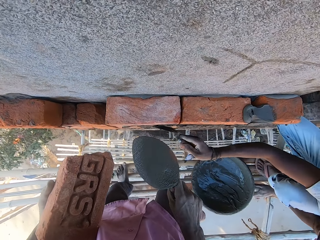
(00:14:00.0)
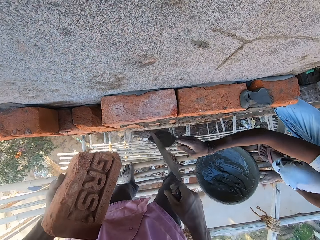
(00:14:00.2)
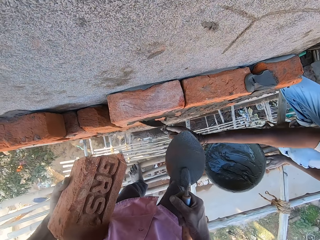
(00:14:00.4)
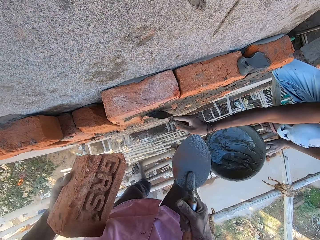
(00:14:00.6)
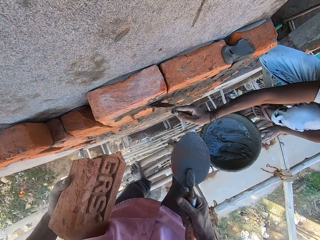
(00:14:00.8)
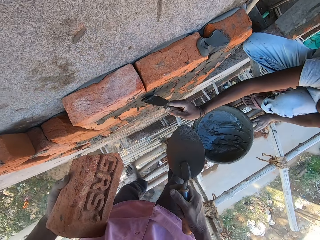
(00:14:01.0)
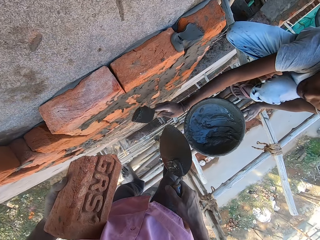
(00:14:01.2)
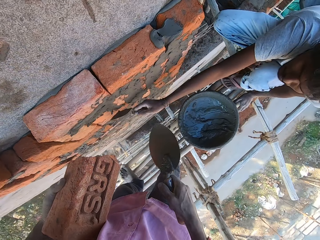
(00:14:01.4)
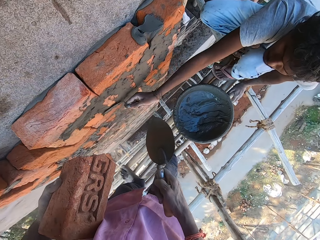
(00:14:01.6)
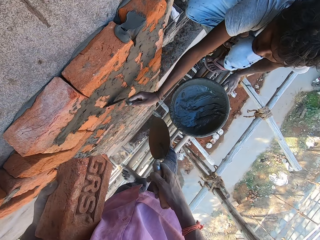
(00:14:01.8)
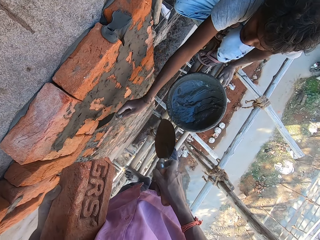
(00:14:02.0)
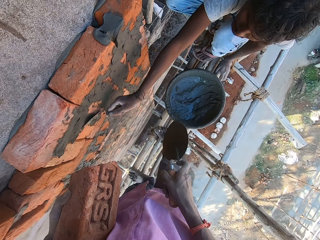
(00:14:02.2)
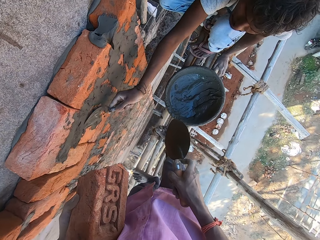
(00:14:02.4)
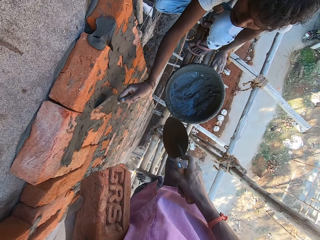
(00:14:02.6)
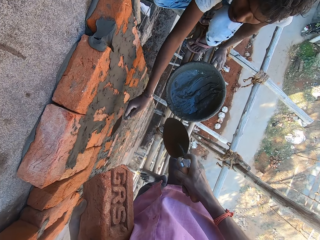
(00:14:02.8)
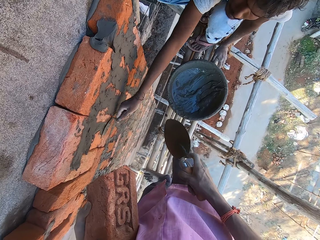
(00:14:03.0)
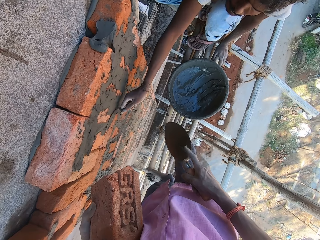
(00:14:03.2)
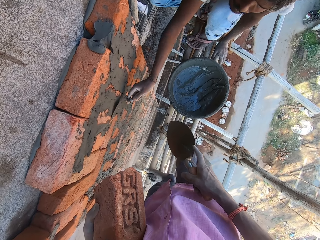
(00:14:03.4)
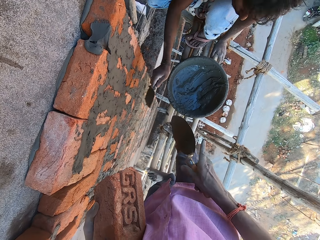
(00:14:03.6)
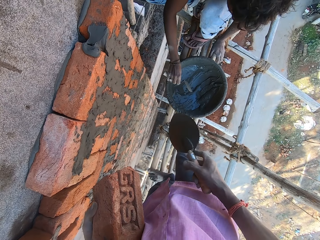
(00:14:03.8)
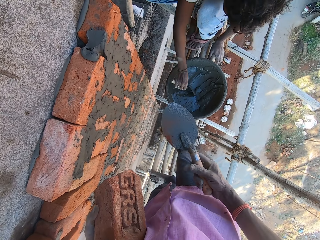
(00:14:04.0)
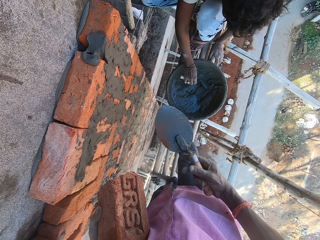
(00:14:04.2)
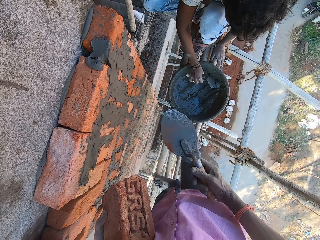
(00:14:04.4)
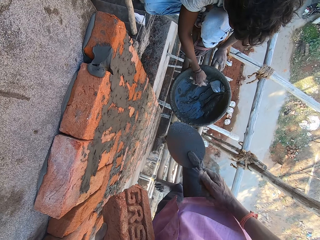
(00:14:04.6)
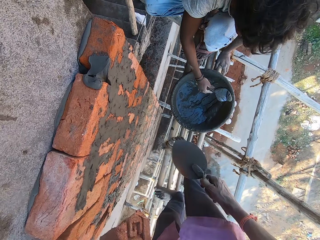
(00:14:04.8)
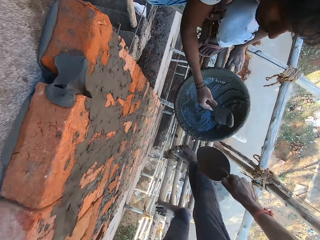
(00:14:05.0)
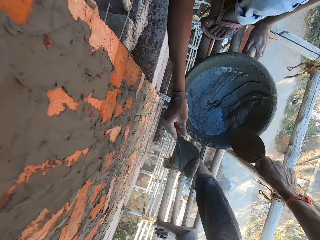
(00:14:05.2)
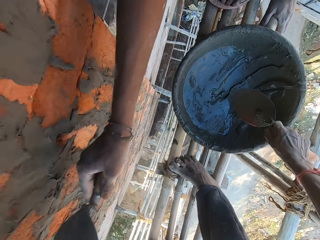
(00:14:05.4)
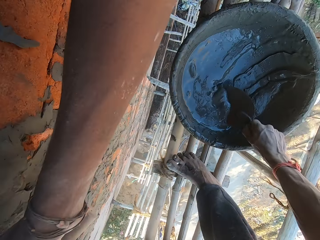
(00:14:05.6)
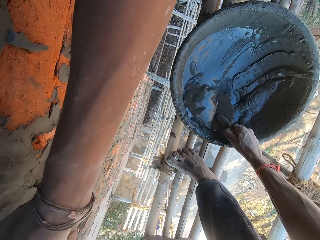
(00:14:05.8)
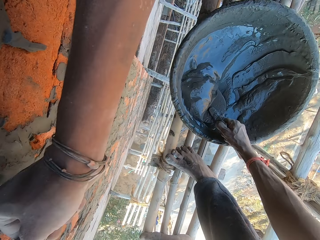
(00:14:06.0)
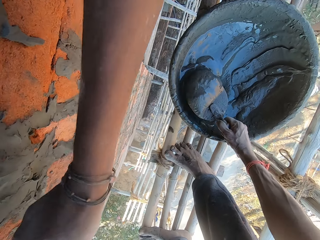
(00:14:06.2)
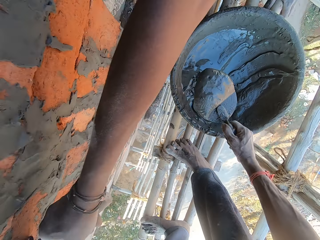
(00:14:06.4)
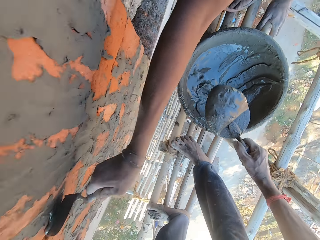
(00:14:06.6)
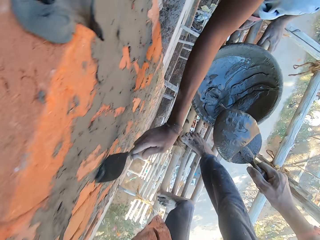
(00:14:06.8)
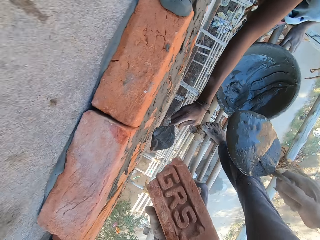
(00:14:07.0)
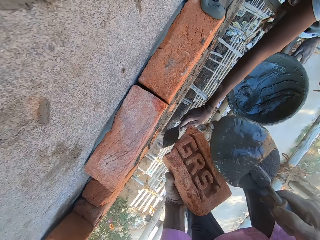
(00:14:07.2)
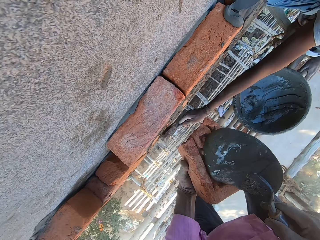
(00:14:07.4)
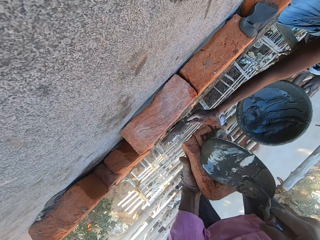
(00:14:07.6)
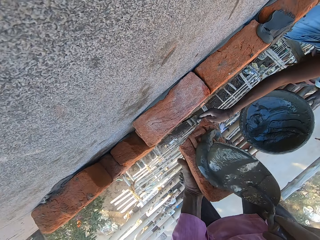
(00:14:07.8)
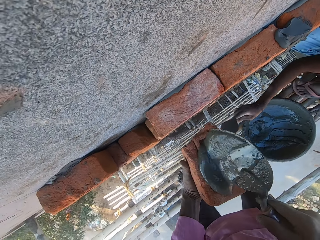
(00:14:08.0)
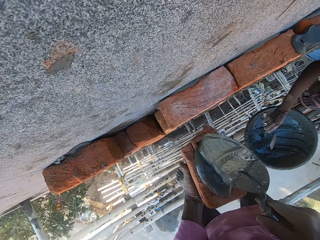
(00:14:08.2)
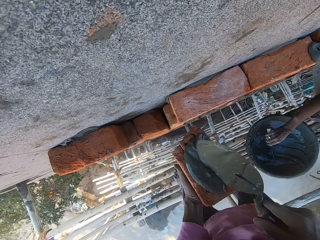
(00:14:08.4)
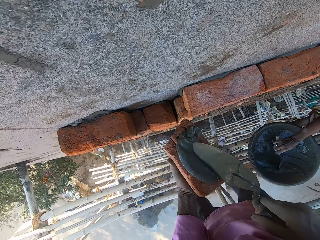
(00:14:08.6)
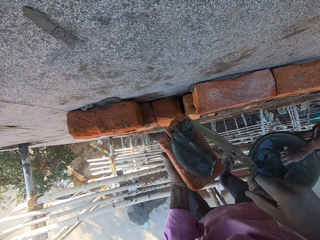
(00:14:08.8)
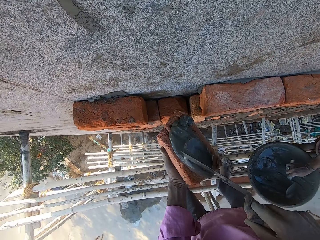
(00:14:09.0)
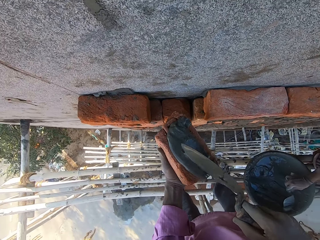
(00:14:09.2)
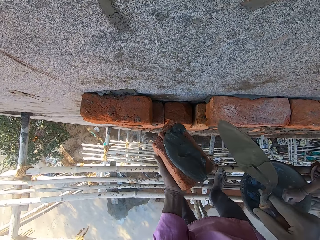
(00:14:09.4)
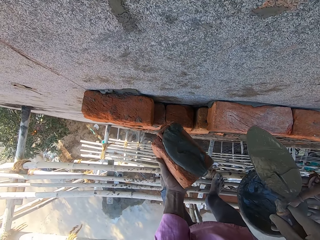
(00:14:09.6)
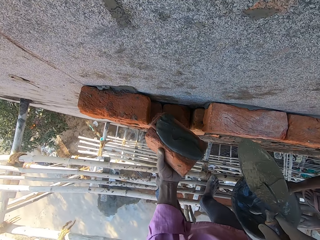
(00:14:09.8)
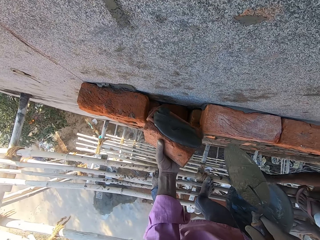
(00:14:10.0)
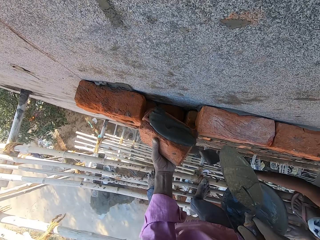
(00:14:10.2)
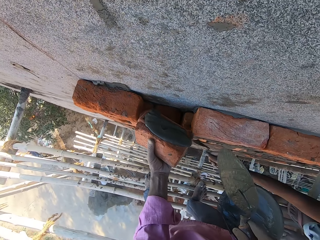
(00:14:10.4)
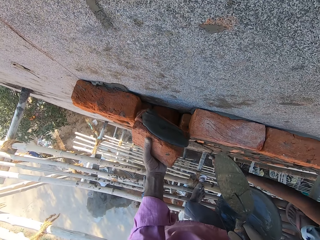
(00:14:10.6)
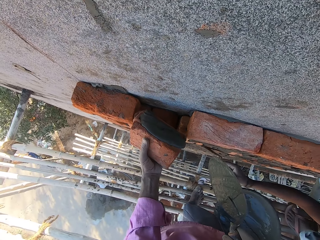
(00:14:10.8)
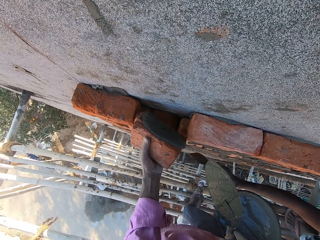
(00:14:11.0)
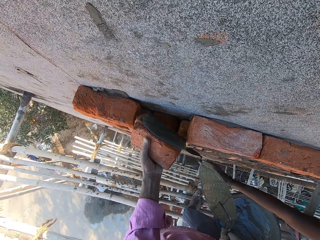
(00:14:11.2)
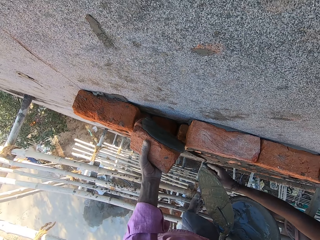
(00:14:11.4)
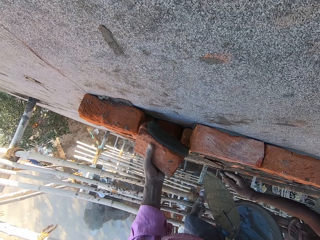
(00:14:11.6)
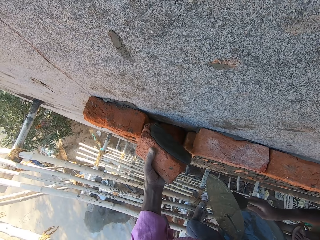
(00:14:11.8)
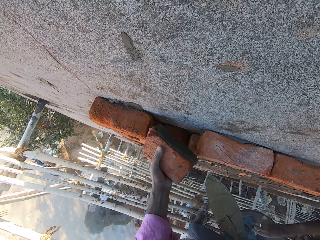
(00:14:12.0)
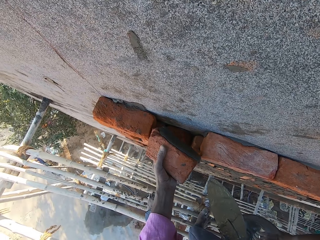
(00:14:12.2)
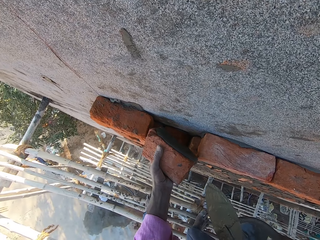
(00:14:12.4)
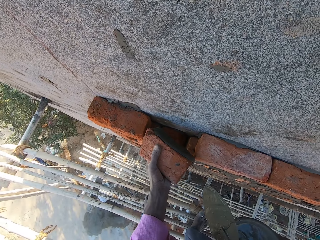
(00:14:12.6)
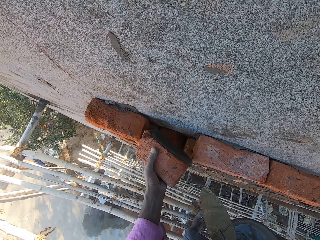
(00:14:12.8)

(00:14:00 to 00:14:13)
A man plasters the bricks with a hand trowel in his right hand. The camera wearer interacts with the man. The man takes mortar or cement from a head pan or bowl with the hand trowel in his right hand, and plasters the bricks with the hand trowel in his right hand. The camera wearer takes mortar from the head pan with the hand trowel in his right hand. He pours the mortar on the brick in his left hand with the hand trowel in his right hand. The man scoops cement from the bowl with the trowel. The camera wearer places the brick on the wall with his left hand. The man smears cement on the brick with the trowel.

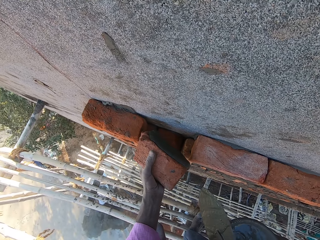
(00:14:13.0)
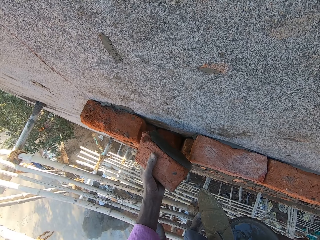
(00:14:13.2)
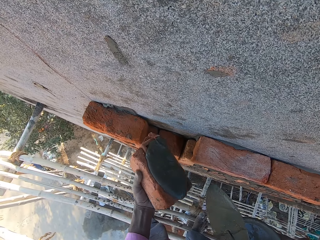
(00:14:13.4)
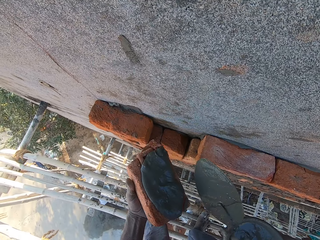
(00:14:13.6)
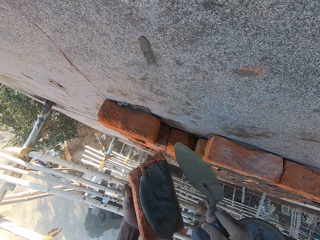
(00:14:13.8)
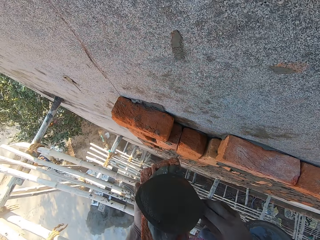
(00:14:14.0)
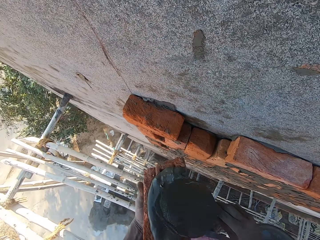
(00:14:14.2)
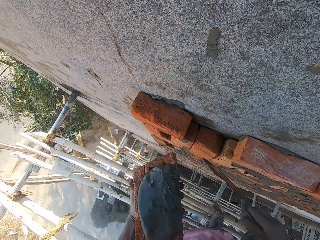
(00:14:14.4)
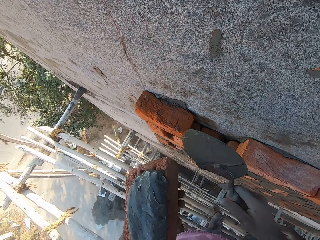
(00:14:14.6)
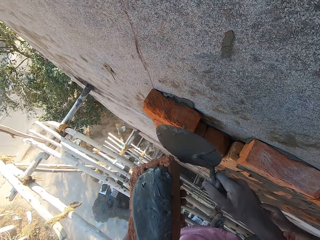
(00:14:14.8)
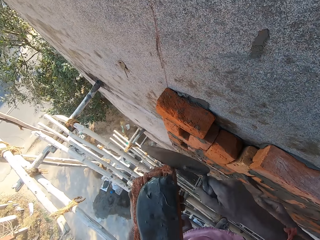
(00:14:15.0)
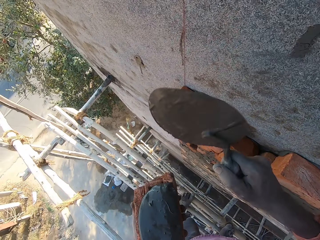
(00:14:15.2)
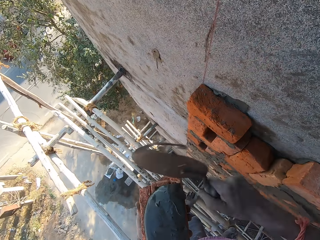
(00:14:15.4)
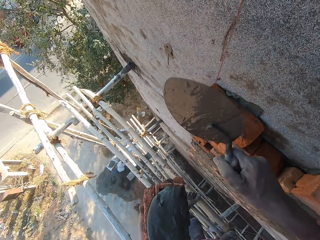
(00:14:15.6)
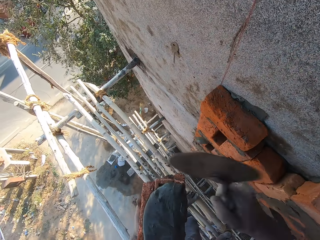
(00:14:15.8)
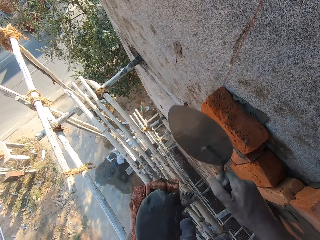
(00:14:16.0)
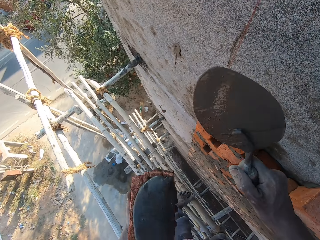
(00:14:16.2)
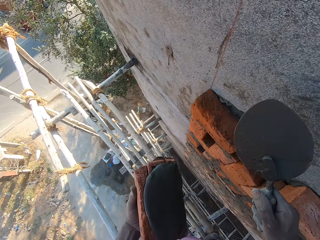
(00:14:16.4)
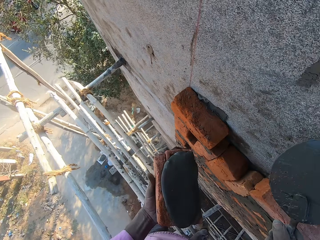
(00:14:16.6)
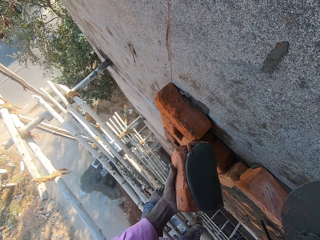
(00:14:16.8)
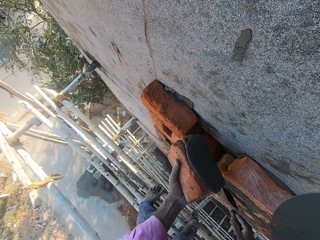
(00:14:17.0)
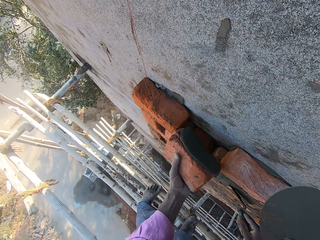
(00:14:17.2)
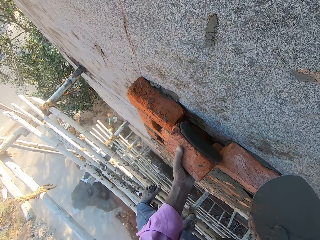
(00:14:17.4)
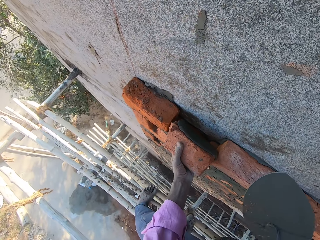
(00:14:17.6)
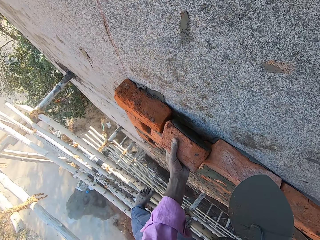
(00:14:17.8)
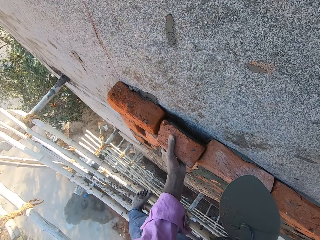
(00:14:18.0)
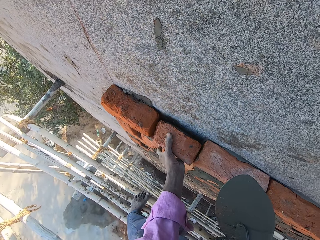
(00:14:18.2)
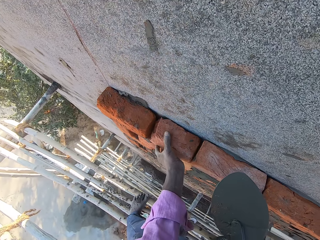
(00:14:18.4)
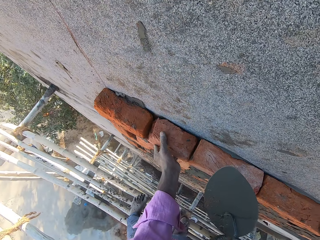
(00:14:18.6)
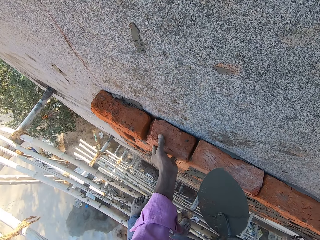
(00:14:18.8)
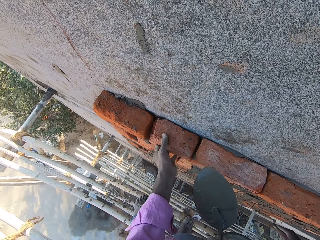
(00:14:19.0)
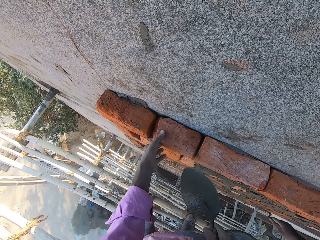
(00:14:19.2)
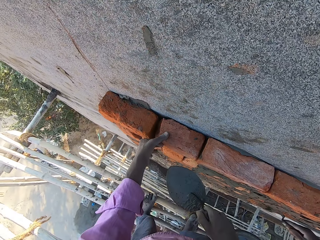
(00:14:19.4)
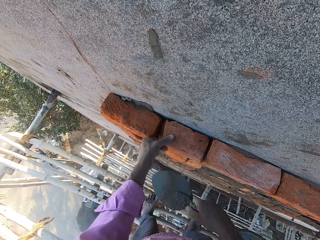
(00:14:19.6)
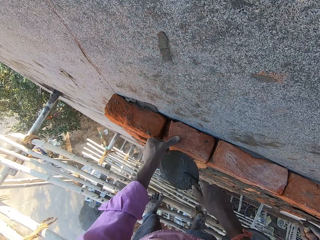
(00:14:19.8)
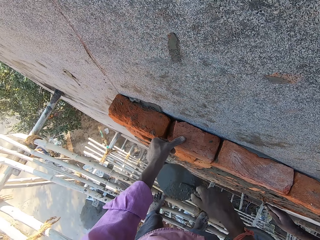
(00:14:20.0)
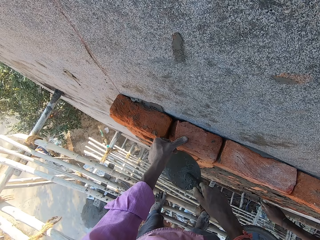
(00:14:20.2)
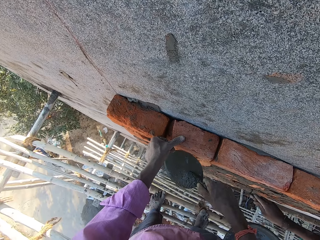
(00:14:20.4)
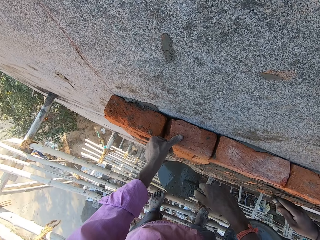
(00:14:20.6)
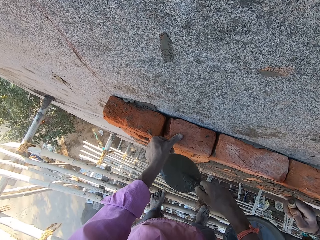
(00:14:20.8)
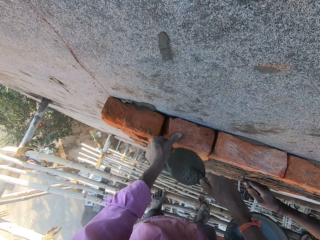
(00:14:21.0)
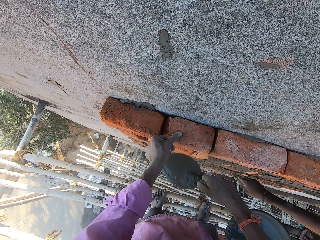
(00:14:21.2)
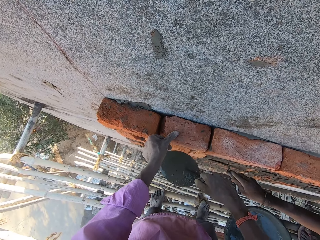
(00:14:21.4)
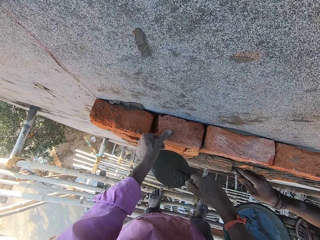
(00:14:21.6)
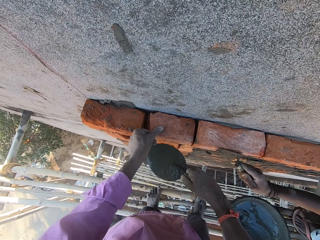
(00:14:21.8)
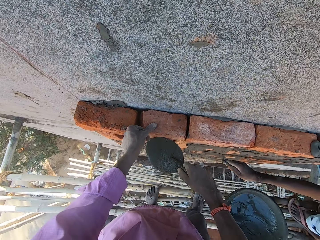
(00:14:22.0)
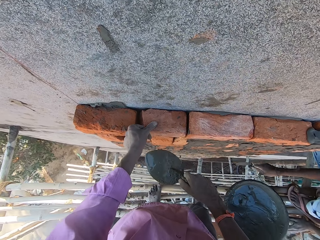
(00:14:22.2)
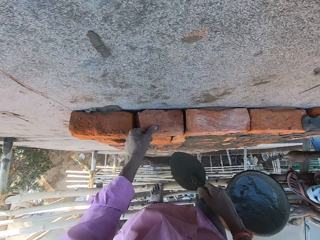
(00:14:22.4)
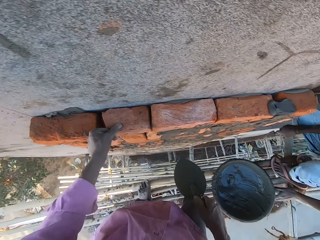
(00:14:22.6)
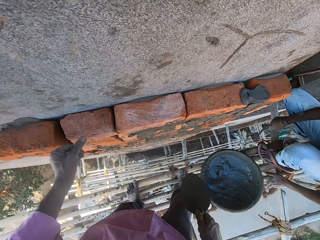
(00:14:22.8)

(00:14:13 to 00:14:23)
The camera wearer lifts the brick. He reduces cement from the trowel. He lifts a trowel. He breaks the brick in his left hand with the hand trowel in his right hand. He fixes the brick on the wall with his left hand. A mason smears cement on the brick with a trowel. The camera wearer hits the brick on the wall with the hand trowel in his right hand.
